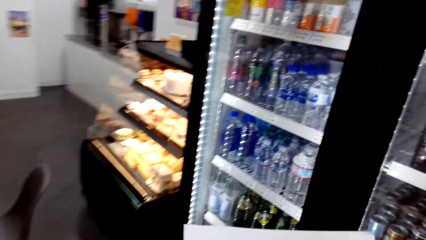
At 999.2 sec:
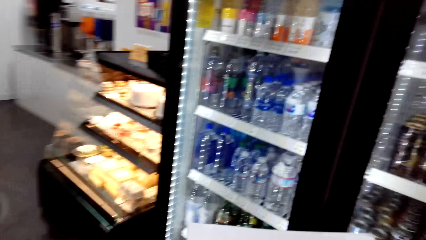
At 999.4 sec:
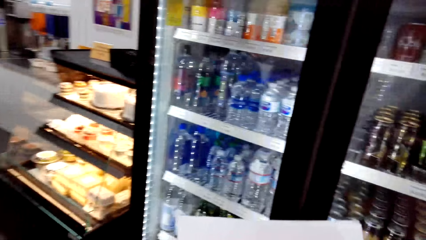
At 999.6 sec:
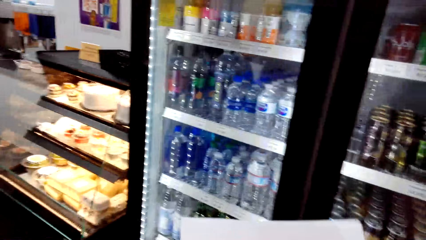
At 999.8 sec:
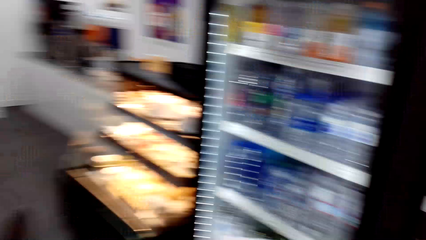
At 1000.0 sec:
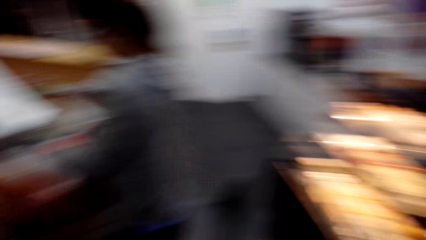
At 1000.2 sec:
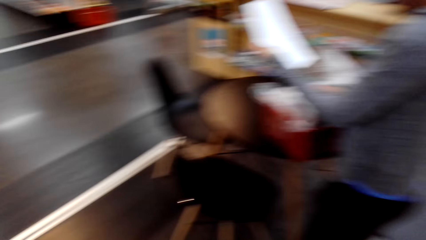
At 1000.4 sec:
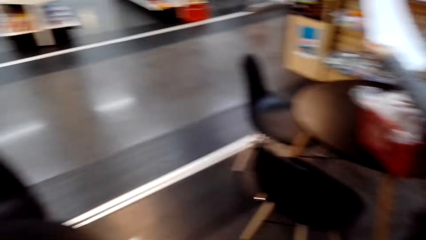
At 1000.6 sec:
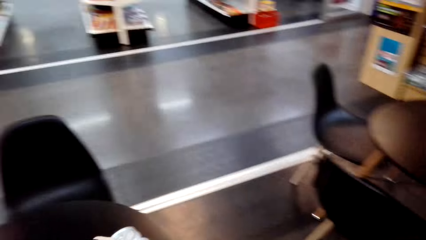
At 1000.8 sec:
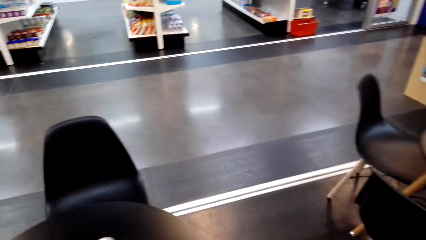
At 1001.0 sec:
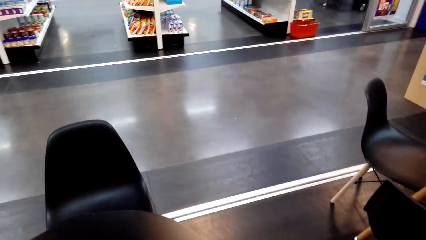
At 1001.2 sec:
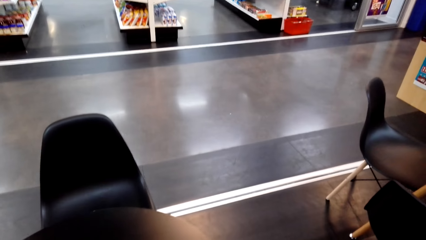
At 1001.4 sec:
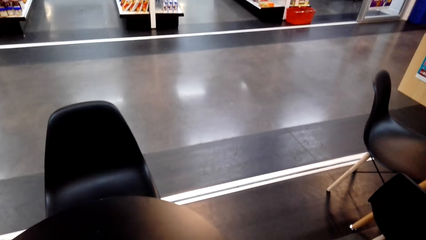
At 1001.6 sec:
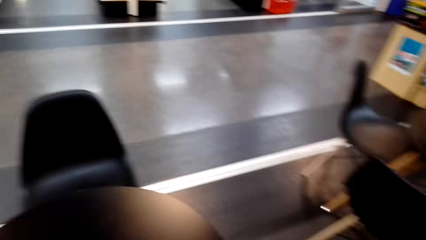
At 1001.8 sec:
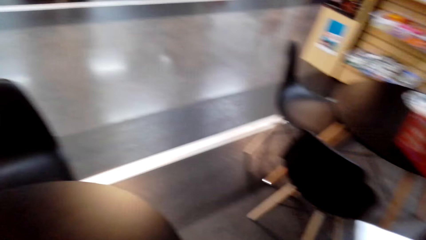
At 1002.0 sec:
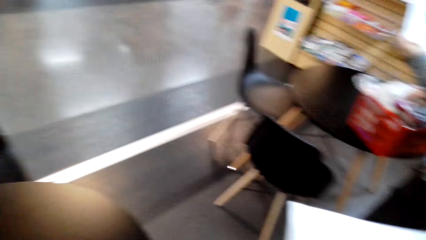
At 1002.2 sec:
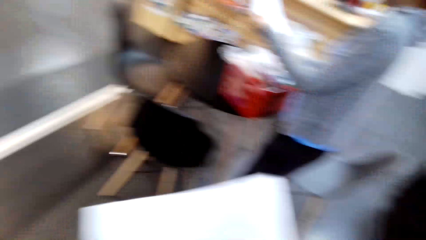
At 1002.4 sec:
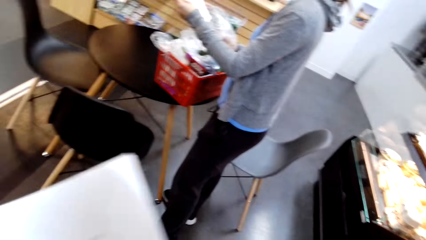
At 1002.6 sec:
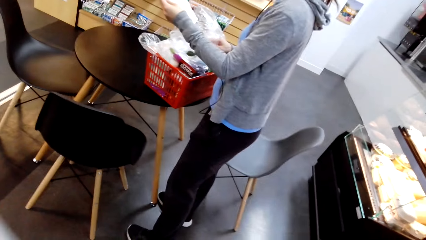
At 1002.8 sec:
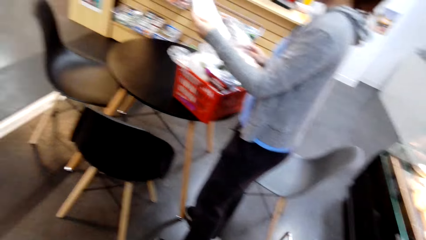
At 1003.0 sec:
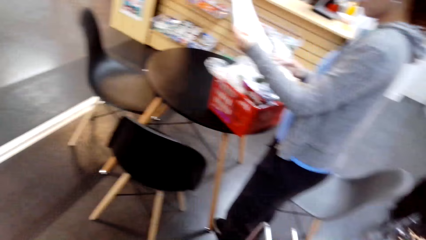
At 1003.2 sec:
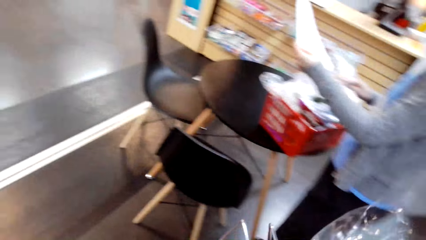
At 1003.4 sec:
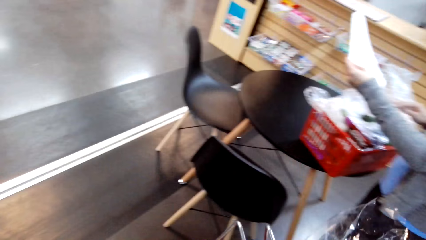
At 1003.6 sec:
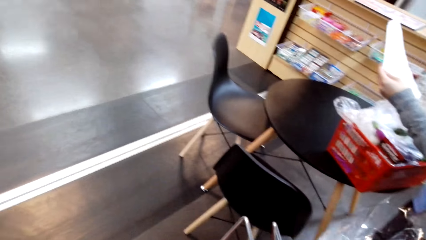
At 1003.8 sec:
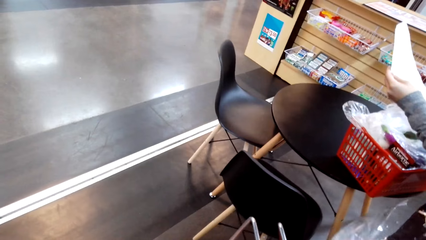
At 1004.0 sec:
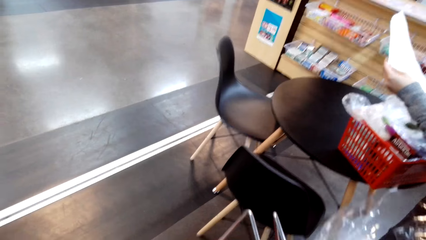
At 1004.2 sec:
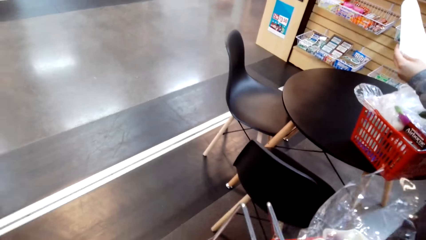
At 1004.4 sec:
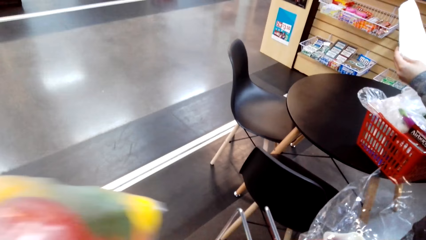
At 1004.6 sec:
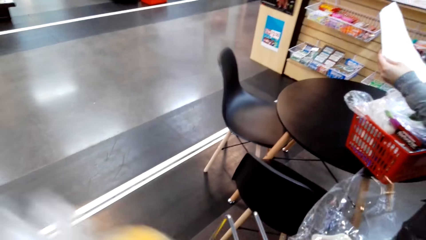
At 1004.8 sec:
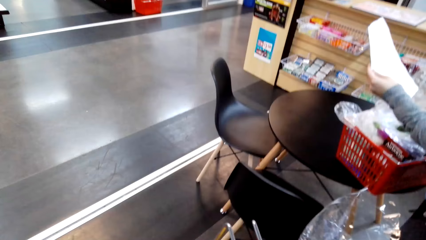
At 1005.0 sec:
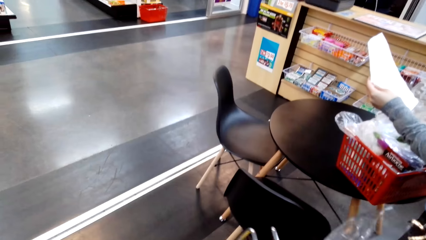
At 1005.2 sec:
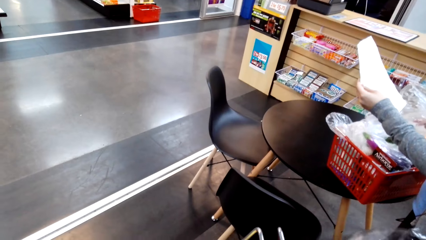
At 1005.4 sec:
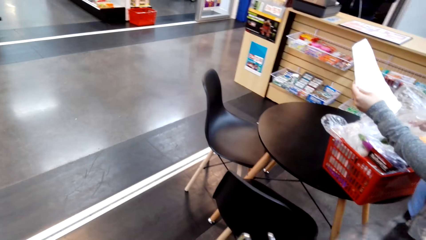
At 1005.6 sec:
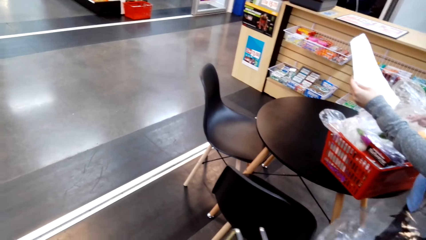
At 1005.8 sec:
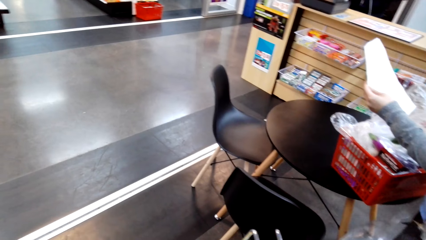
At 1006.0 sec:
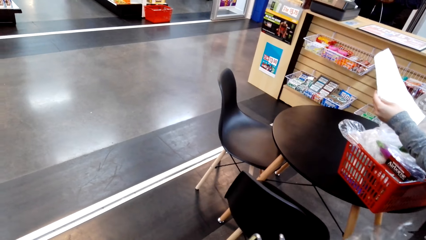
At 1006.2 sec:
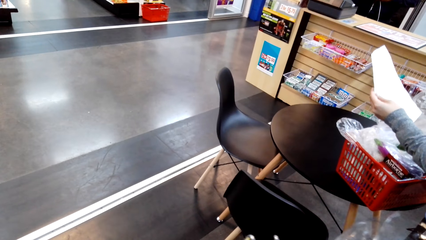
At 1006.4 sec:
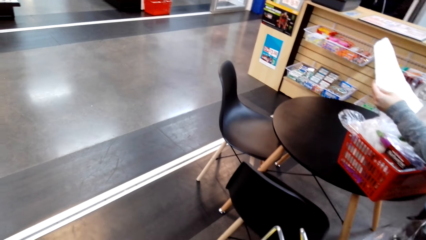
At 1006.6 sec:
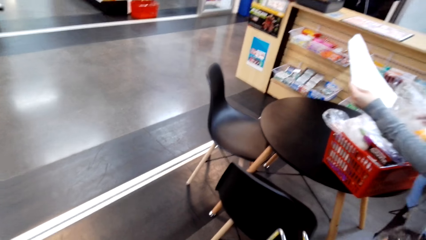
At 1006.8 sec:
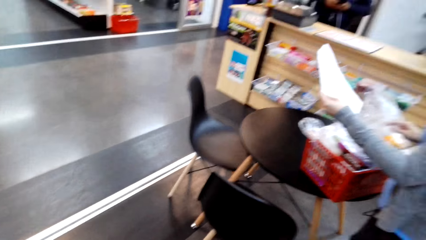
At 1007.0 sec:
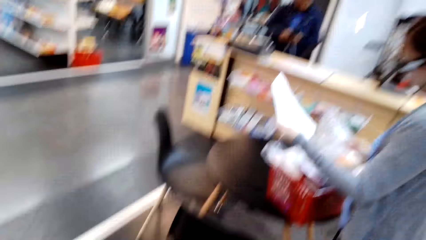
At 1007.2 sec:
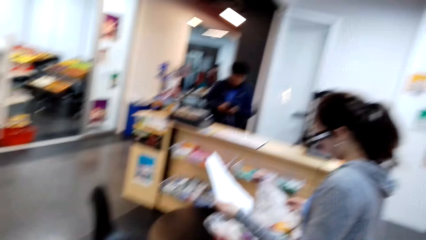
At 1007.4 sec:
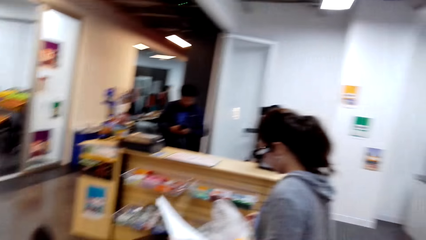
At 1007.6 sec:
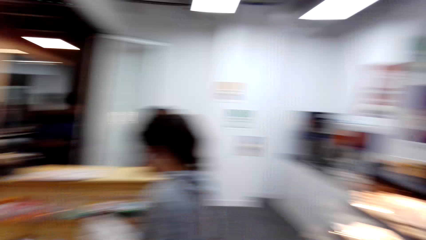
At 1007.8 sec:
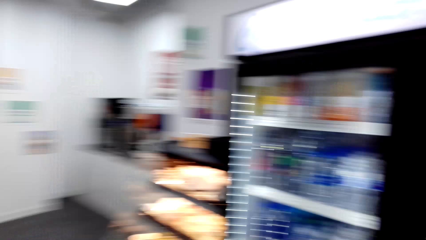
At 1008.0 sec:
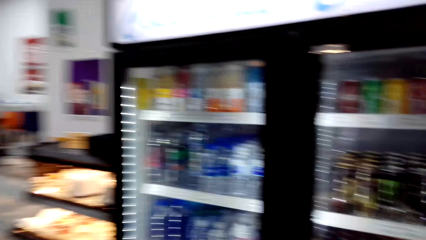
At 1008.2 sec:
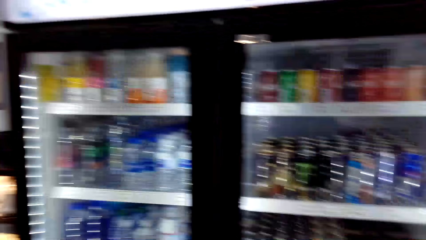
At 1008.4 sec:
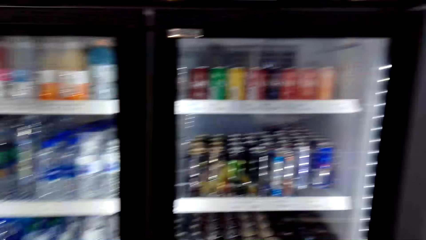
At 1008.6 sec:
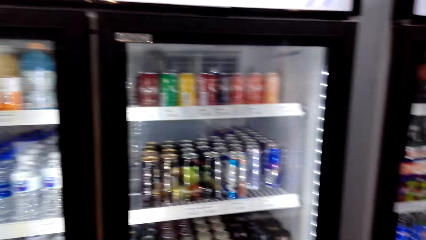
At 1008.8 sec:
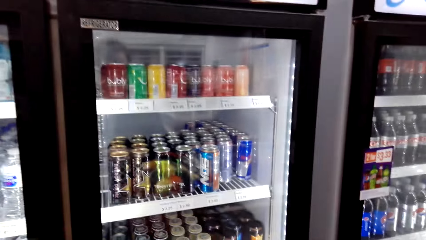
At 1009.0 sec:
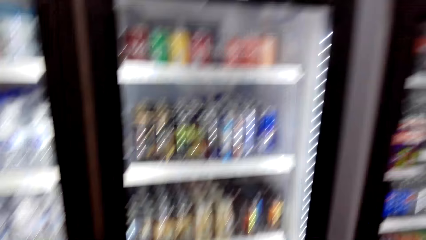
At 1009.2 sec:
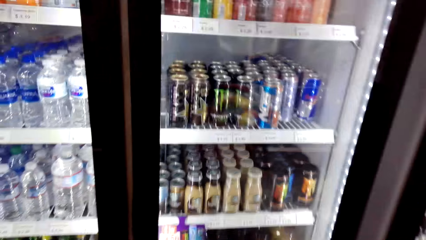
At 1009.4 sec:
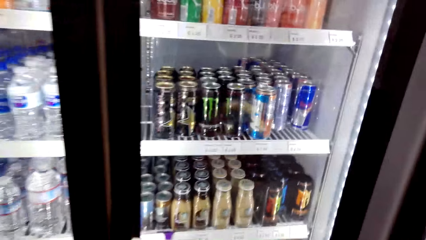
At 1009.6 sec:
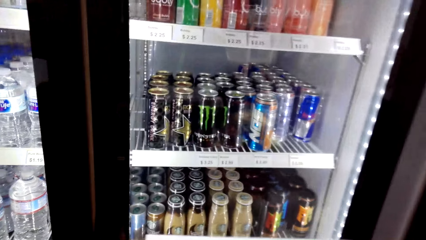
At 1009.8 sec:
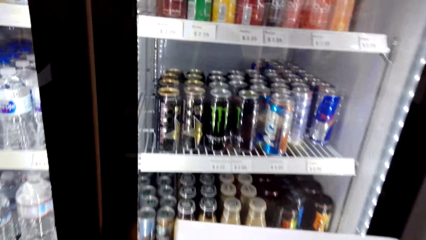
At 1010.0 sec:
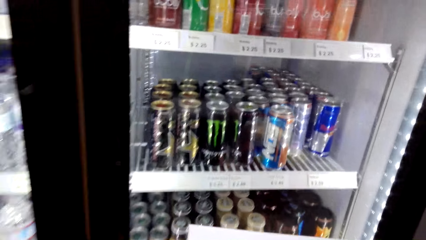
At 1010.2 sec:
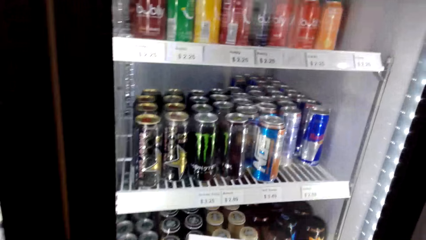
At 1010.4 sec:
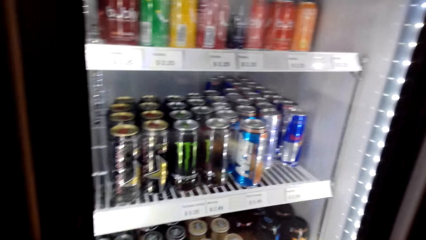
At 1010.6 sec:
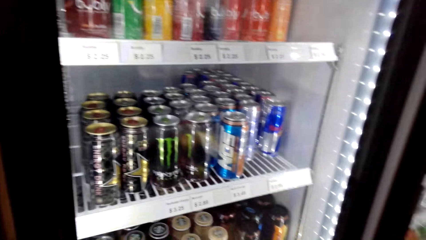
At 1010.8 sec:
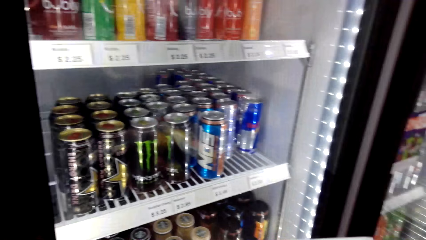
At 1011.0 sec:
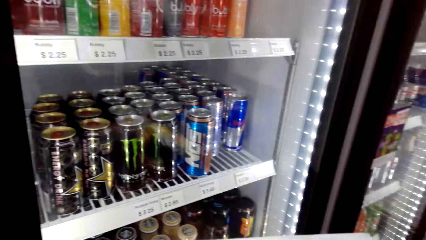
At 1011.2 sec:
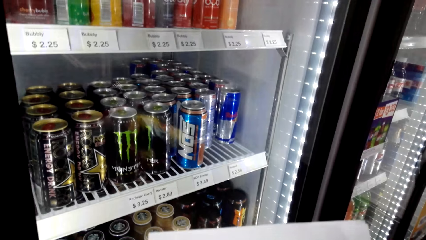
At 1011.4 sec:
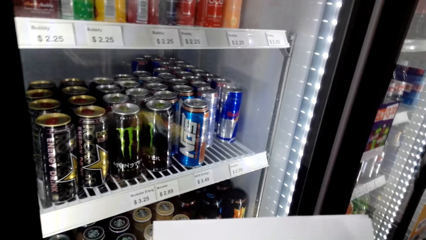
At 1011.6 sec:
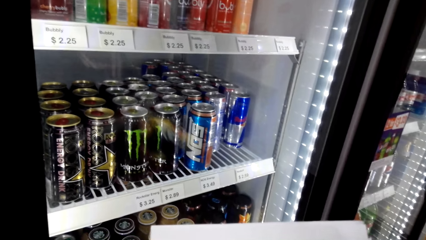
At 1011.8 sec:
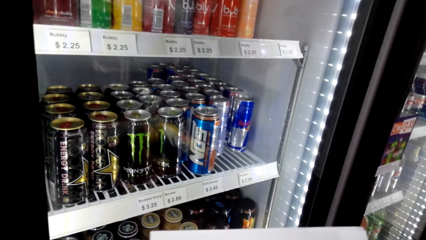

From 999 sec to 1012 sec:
The camera wearer reads on a paper. They put the energy drinks pack on a table. They adjust the list paper. They adjust items in the supermarket basket. They put a plastic bag in the shopping basket. They turn towards a fridge. They stand beside the refrigerator. They view the list paper.

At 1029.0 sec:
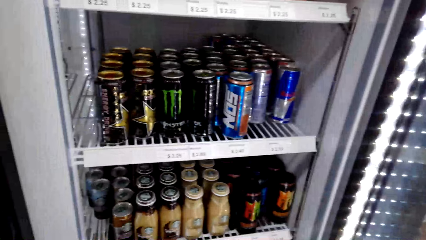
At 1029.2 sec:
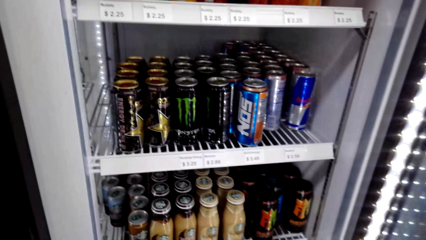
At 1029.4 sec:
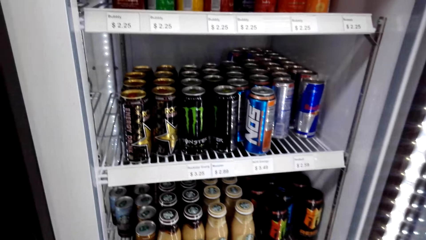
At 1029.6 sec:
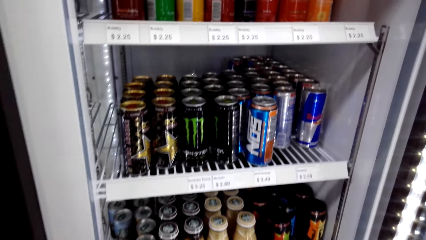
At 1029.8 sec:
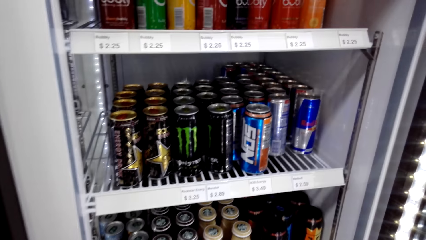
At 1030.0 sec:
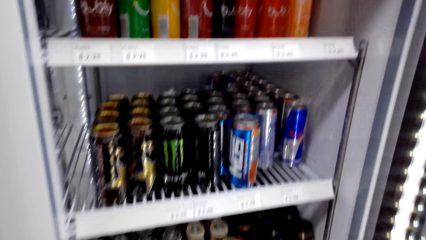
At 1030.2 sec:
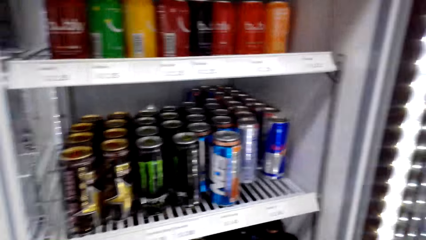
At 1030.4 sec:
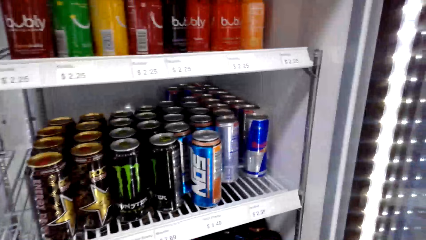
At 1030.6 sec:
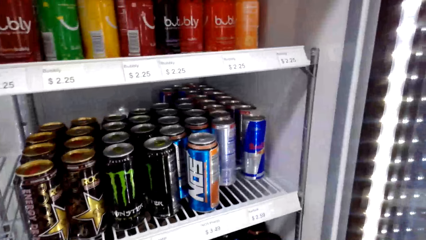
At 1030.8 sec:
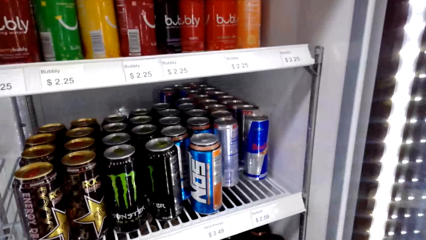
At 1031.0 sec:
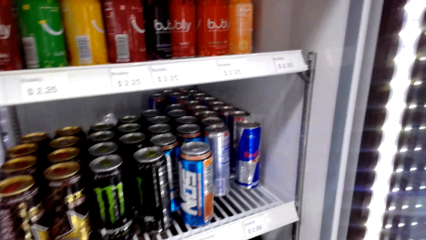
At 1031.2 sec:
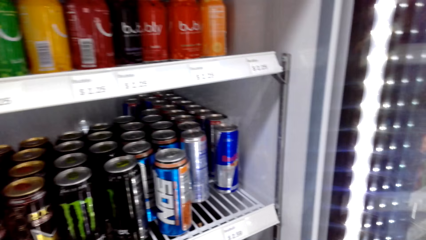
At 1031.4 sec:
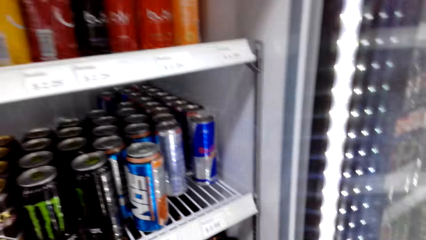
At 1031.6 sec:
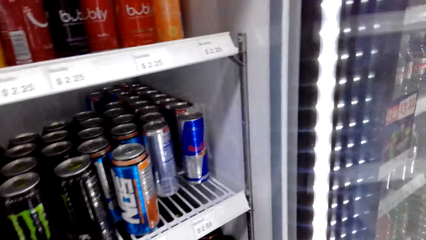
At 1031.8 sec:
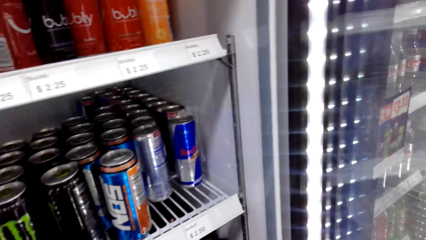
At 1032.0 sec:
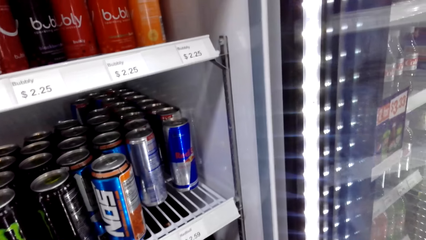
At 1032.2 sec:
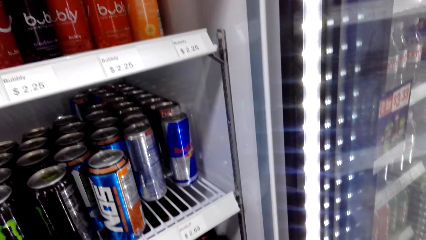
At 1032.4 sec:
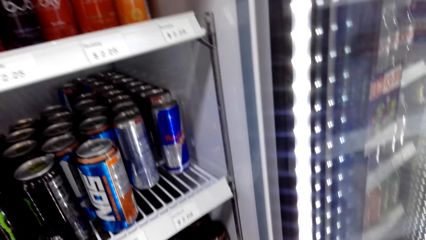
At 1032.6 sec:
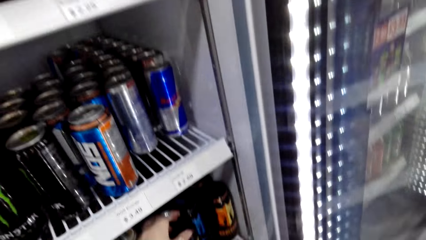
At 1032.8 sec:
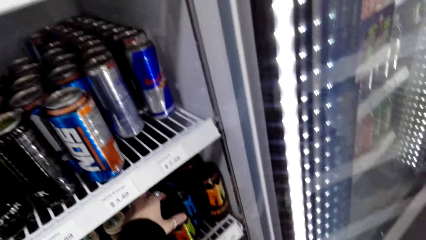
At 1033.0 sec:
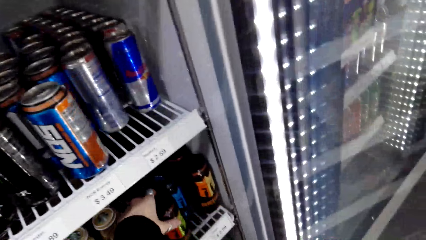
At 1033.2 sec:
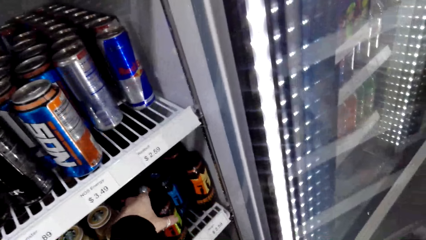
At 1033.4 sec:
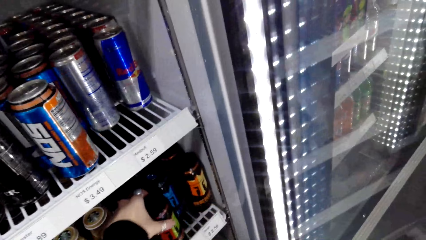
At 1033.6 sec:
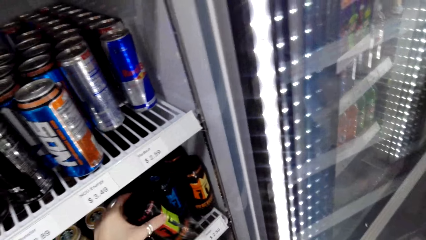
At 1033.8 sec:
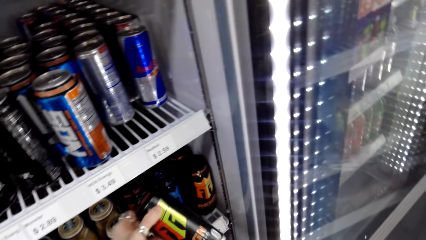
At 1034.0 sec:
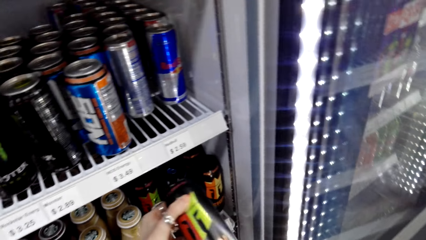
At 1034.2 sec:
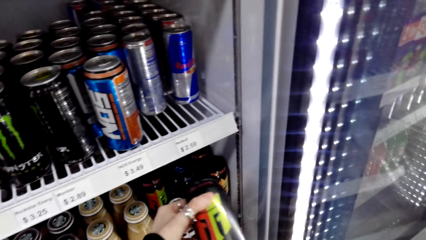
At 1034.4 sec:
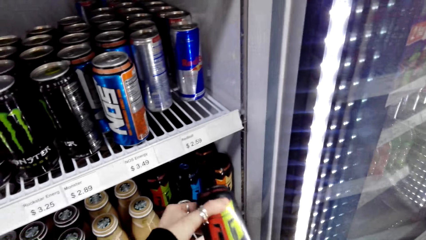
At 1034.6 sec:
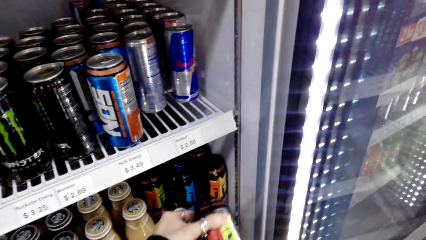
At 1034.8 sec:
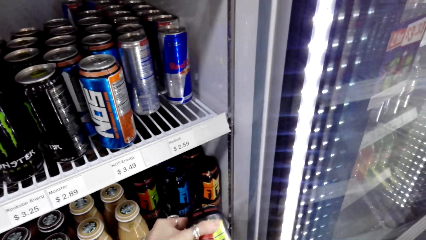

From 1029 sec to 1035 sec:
The camera wearer views drinks in the fridge. They pick up a drink can in the fridge. They view the drink can.
